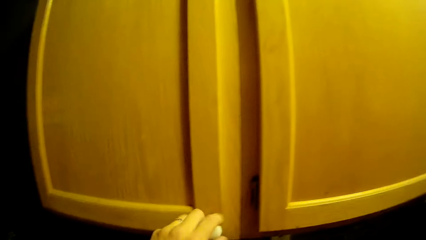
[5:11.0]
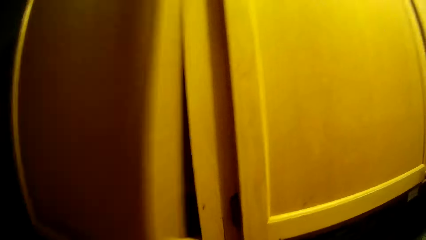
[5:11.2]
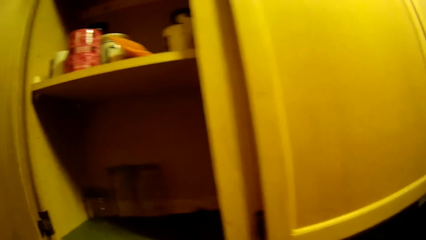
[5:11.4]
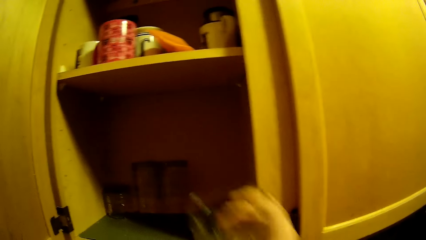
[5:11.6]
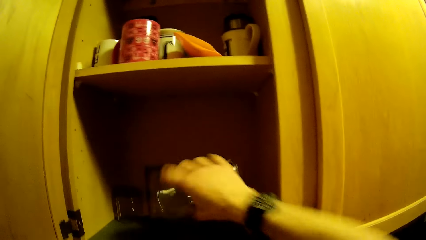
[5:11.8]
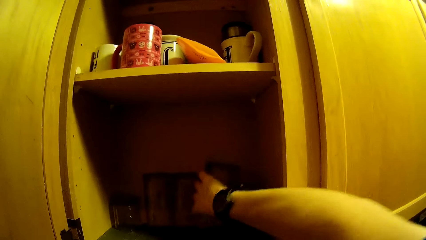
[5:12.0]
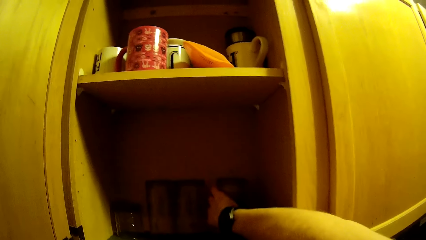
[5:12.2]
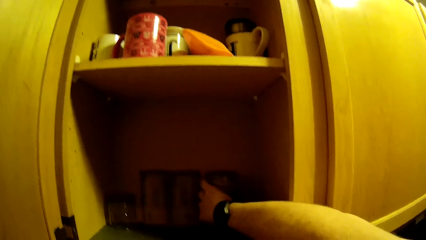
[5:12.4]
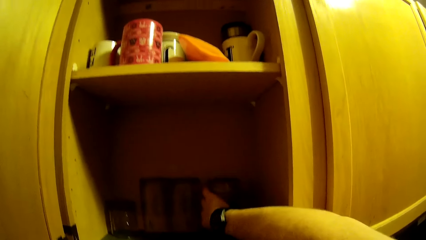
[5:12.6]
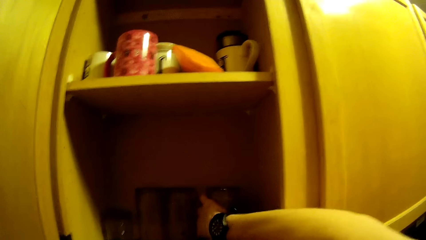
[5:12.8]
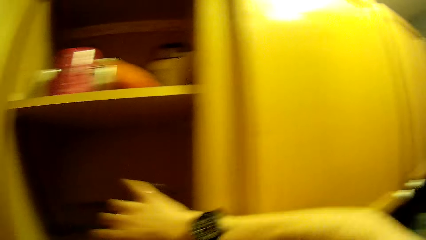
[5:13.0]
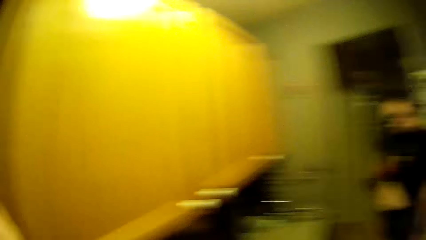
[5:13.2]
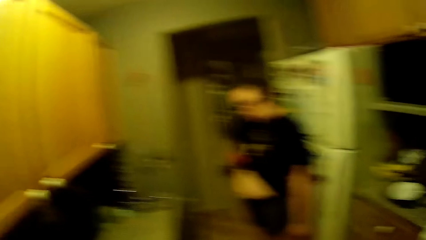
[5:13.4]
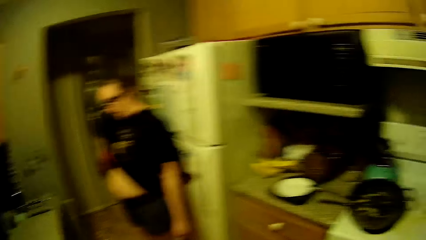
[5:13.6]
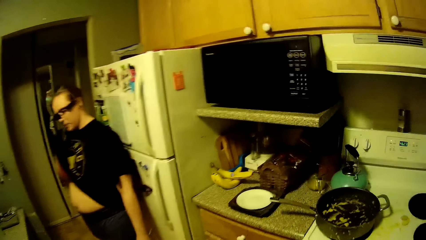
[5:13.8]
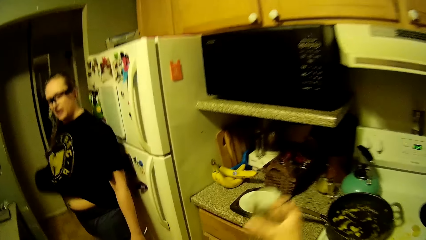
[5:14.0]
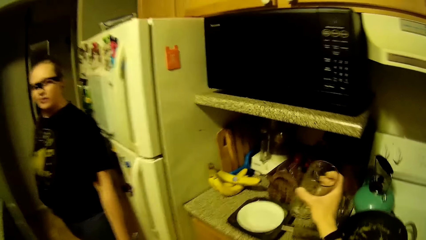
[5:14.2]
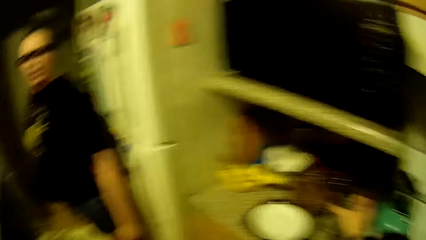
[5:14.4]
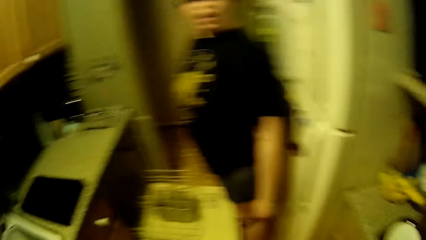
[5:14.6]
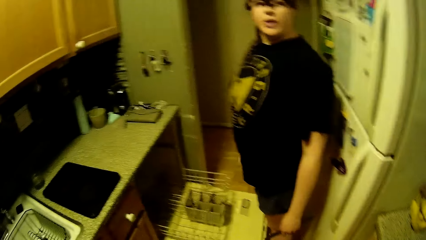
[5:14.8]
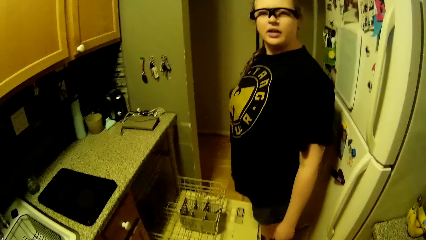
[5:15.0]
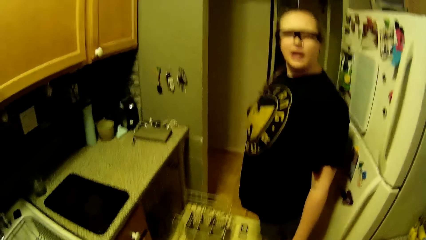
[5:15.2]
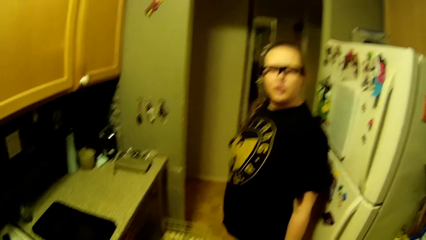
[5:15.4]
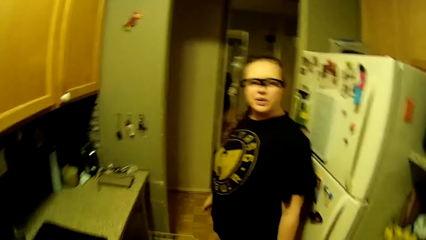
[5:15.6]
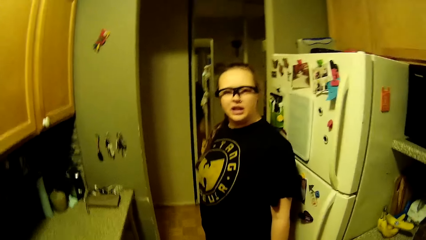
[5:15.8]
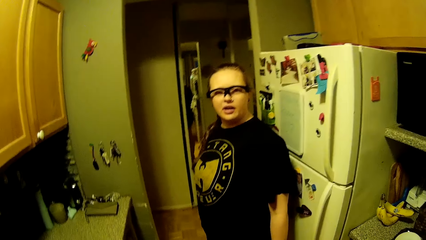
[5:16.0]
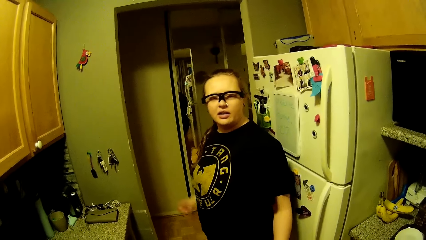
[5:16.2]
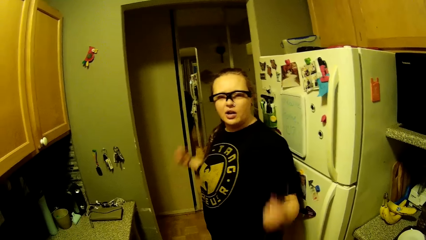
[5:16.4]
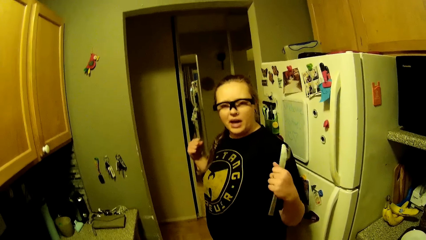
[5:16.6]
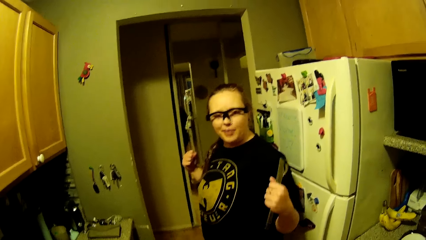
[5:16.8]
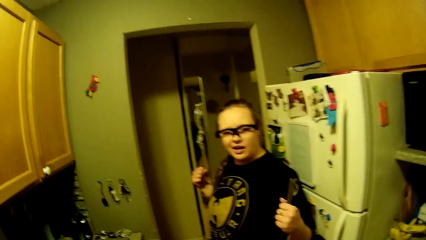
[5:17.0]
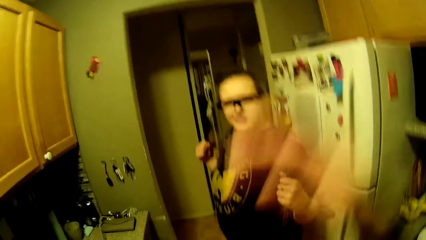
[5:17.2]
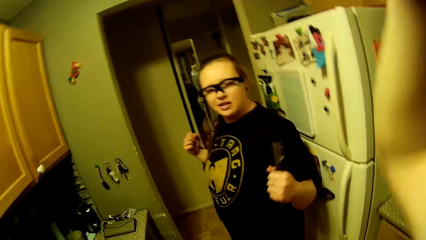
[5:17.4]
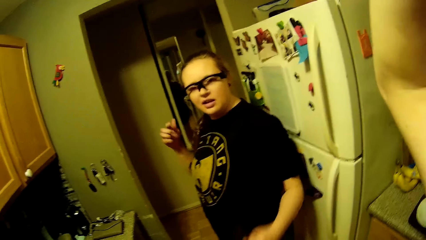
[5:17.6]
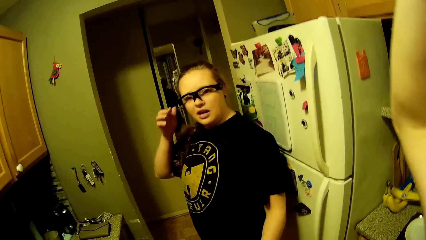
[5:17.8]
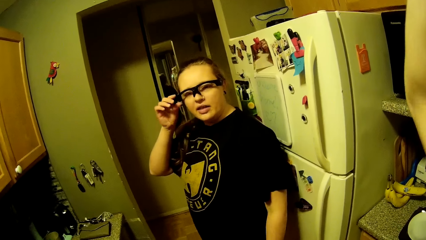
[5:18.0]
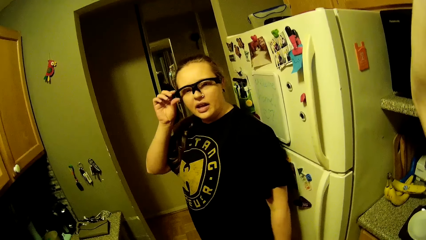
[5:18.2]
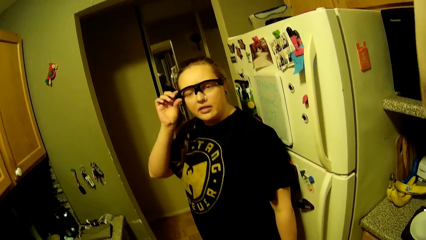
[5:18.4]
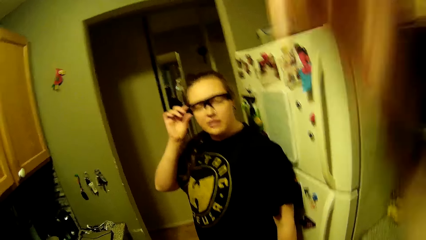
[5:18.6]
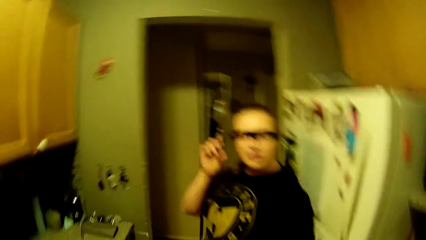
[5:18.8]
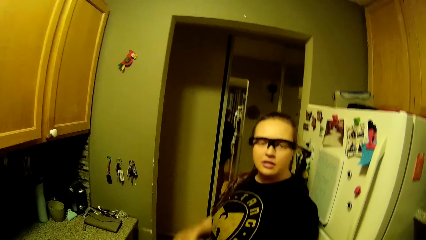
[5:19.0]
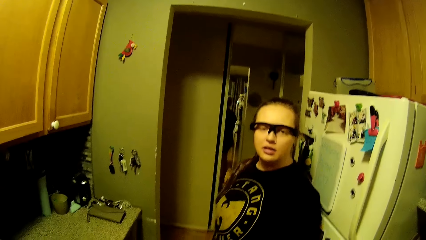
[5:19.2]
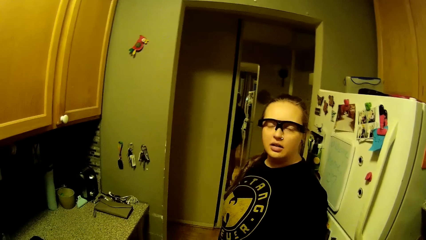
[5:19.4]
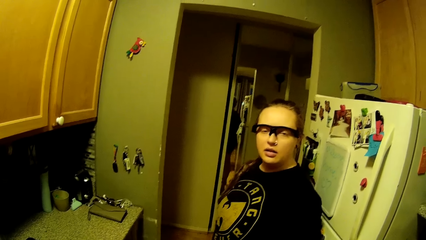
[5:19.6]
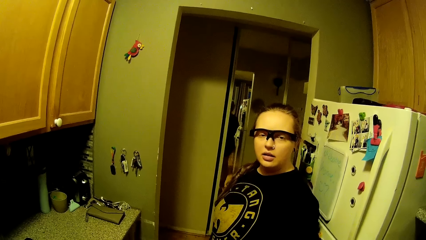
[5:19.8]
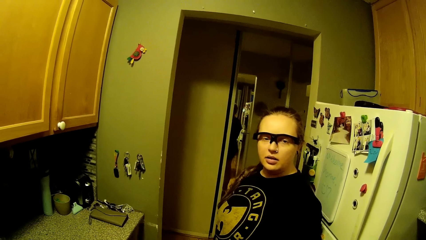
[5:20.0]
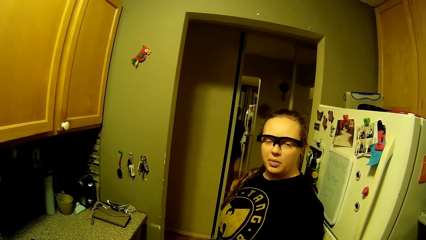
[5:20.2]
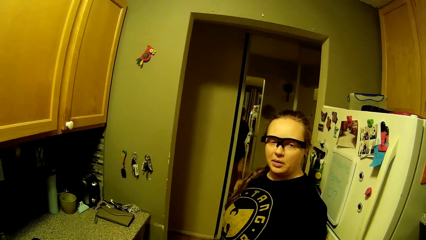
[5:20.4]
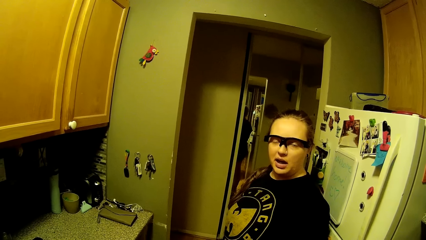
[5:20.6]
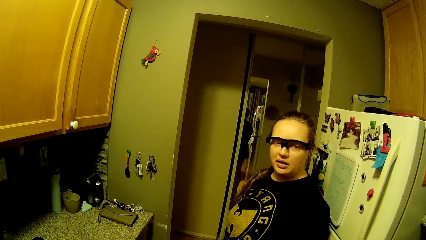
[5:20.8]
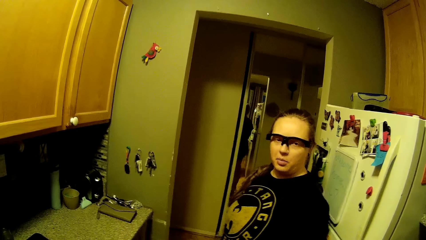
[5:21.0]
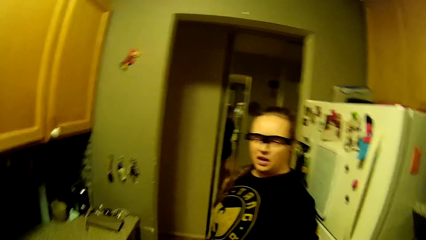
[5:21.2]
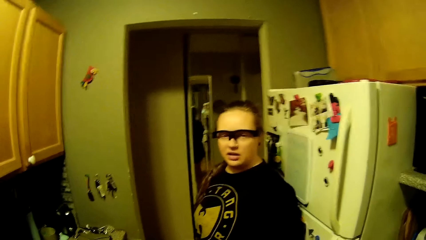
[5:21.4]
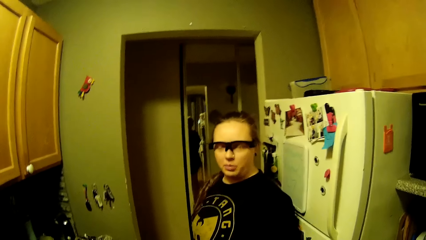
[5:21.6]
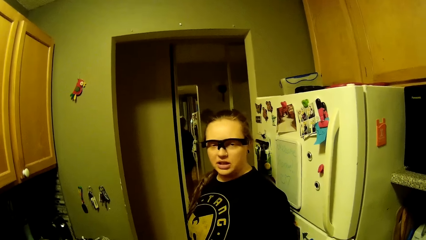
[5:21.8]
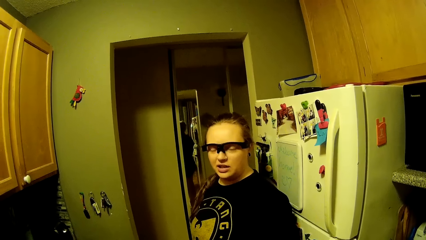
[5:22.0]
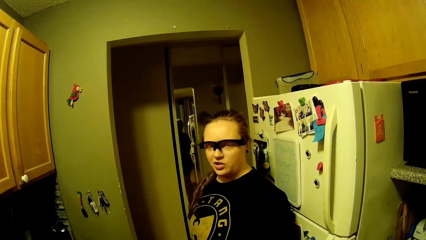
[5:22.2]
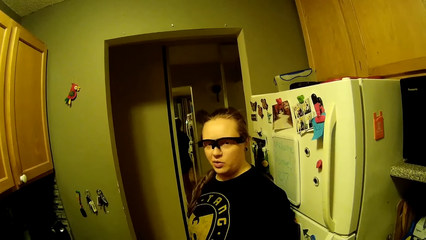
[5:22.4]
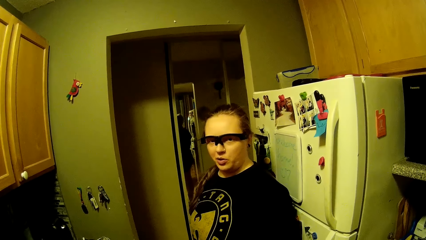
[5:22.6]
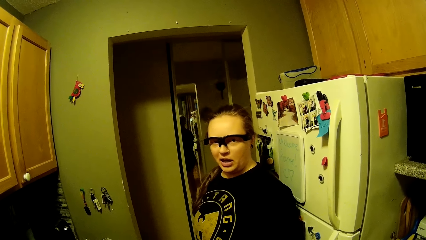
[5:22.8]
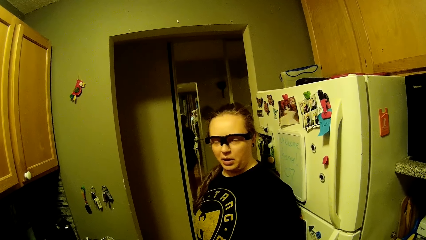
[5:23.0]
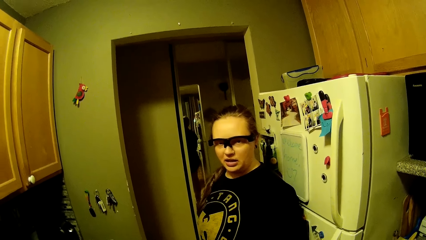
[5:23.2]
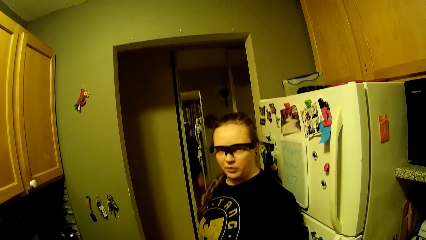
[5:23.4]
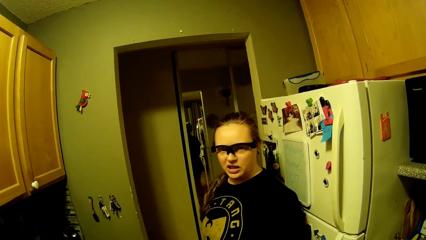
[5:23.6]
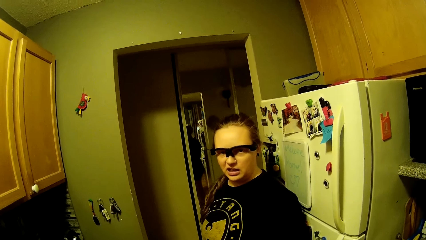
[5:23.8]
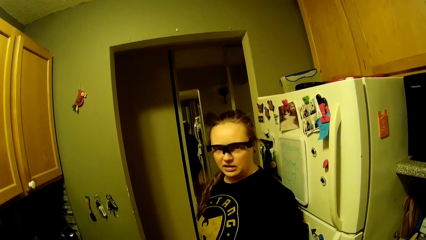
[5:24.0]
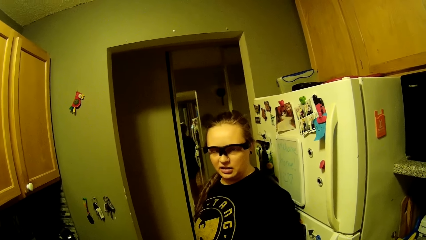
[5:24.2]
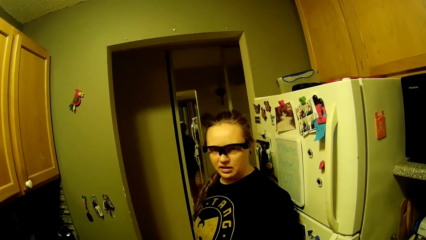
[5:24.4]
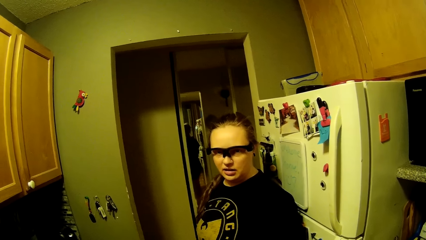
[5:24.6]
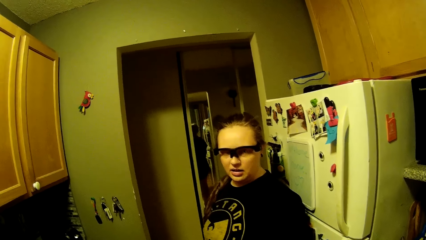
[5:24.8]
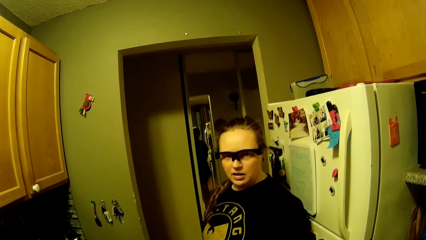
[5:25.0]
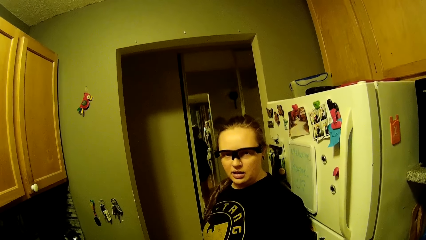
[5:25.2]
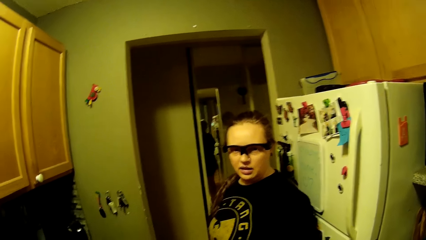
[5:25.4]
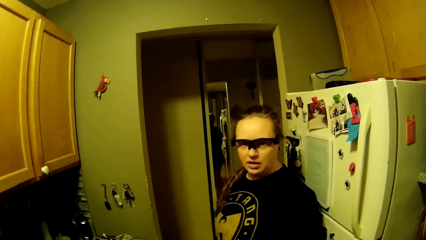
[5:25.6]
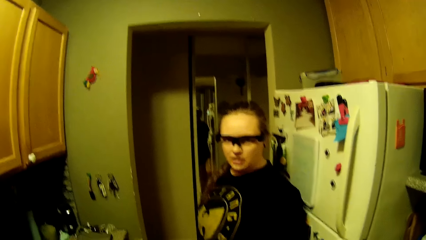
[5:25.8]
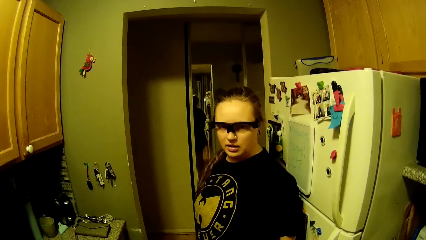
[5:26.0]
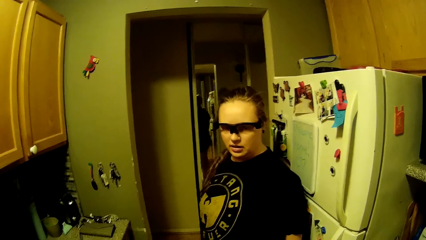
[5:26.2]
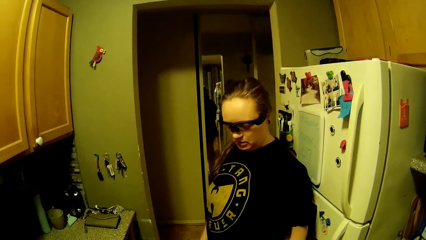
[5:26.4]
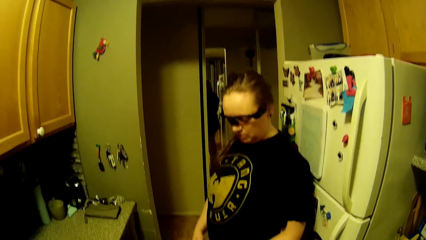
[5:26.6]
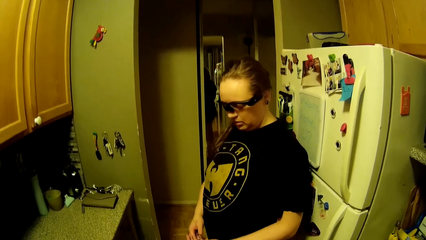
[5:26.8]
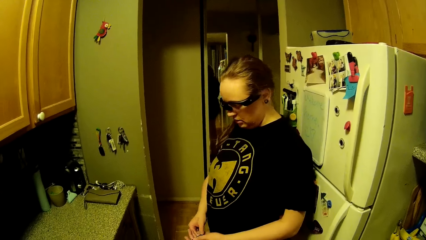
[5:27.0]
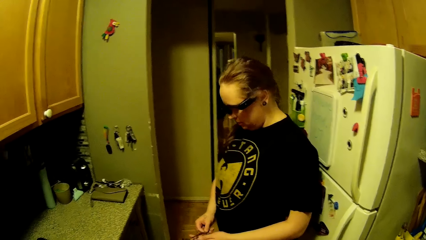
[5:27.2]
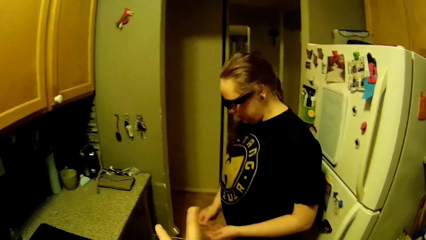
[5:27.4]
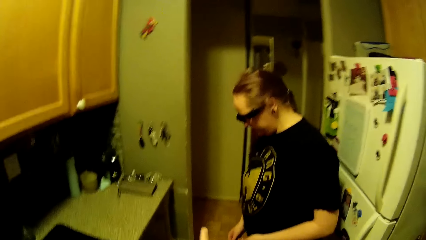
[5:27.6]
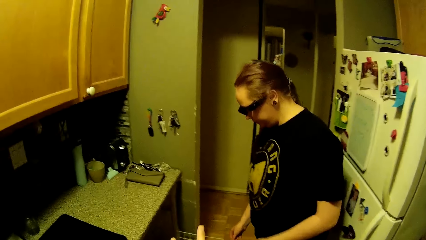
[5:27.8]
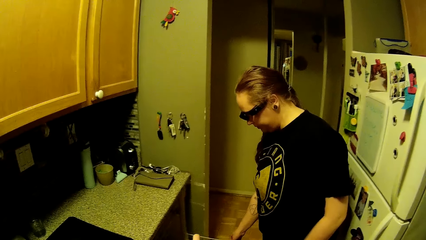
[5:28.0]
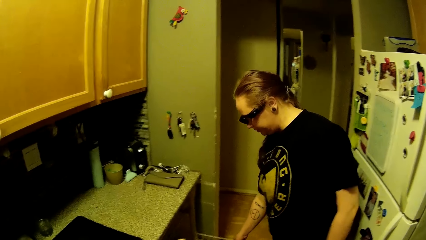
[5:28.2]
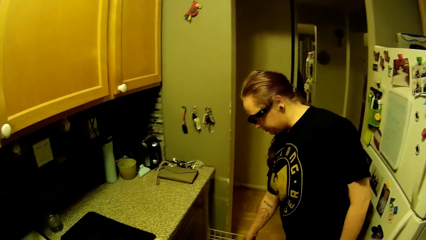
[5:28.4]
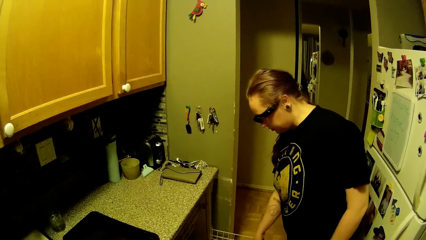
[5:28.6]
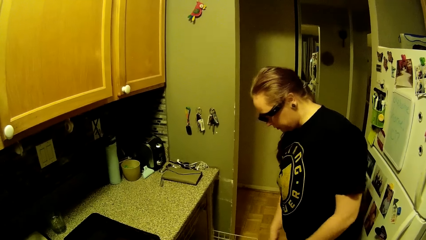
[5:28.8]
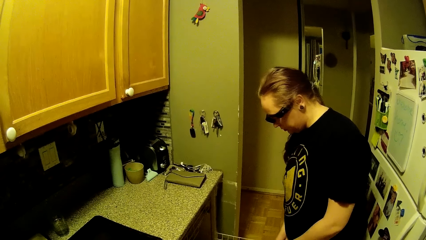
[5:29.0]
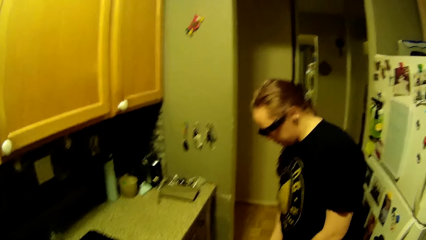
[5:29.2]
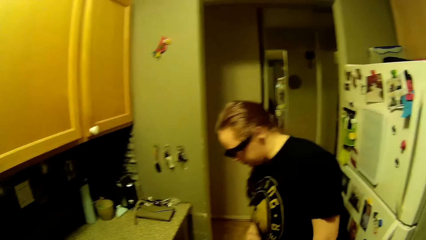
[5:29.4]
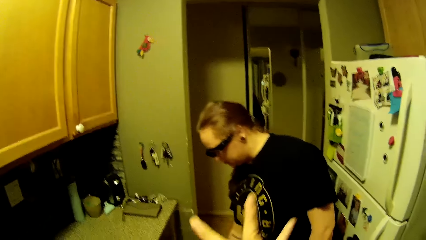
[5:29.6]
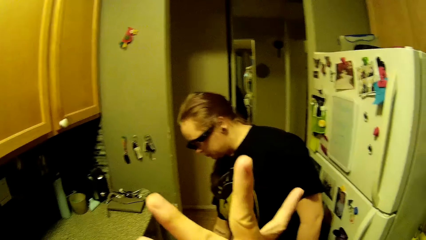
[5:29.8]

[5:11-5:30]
The camera wearer opens a cabinet with his left hand. He places the tumbler into the kitchen cabinet. The woman wipes her face with her shirt in her right hand. The camera wearer places the tumbler in his right hand onto a kitchen counter. The woman holds a table knife in her left hand. The camera wearer moves his hand up. The woman adjusts her camera with her right hand and touches her spectacles. She passes the table knife to her right hand, puts spoons on the rack, and drops the table knife into the dish washer.
